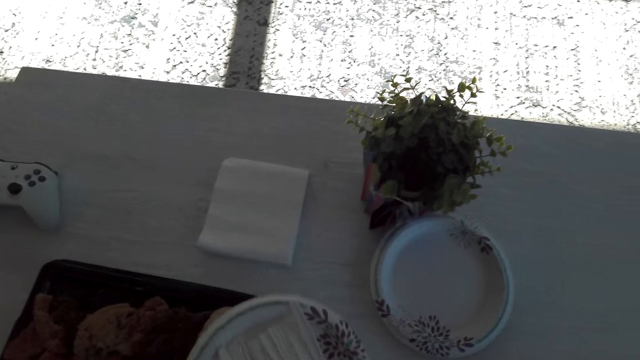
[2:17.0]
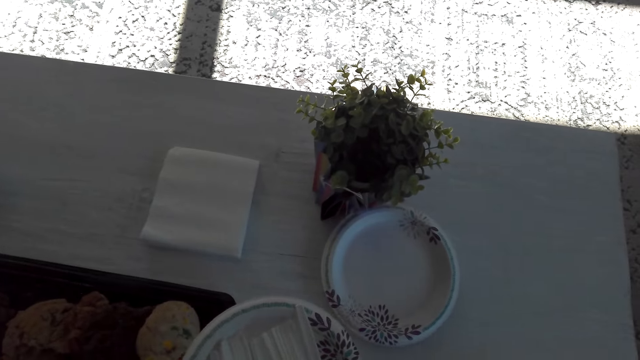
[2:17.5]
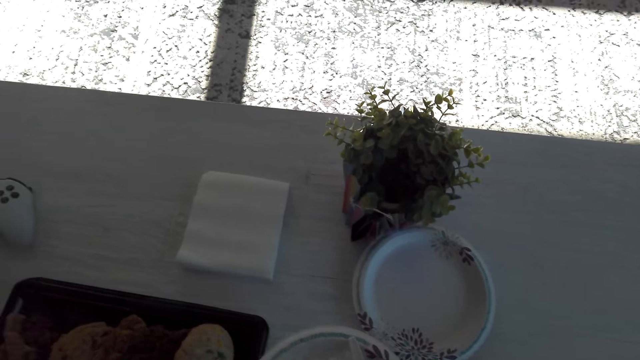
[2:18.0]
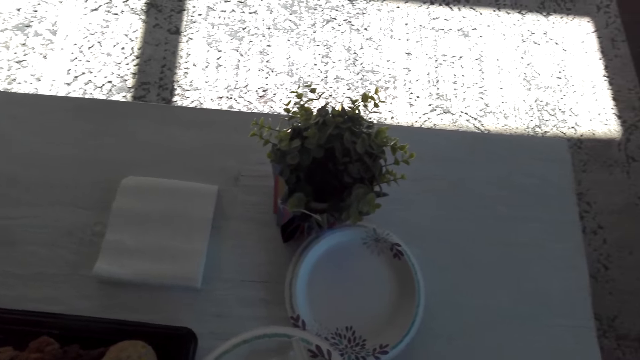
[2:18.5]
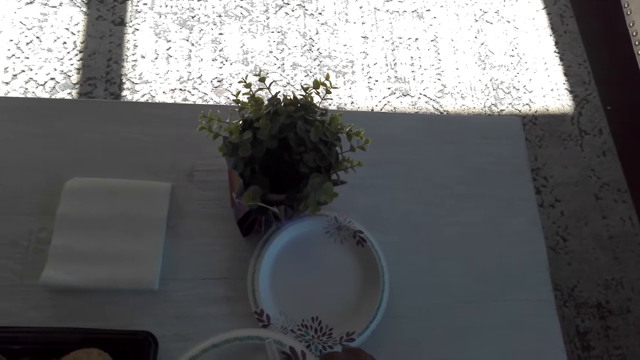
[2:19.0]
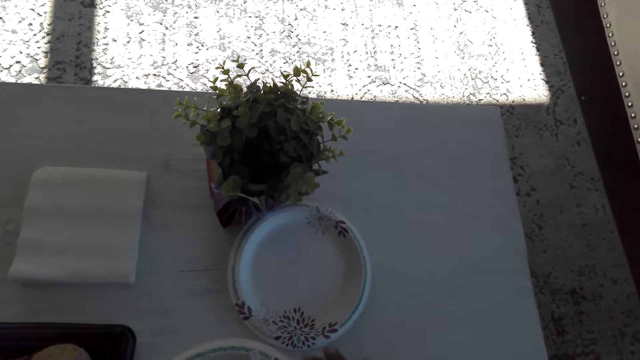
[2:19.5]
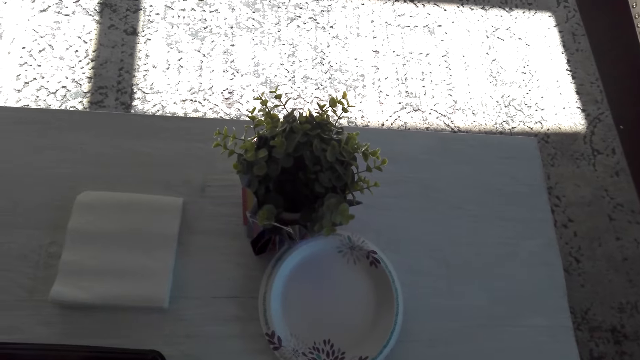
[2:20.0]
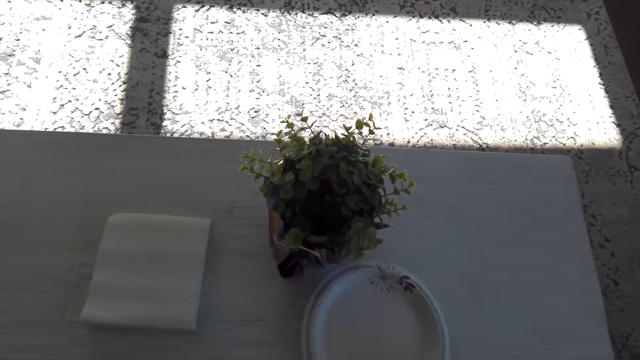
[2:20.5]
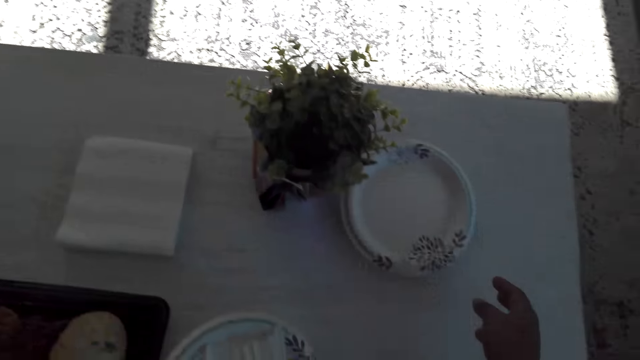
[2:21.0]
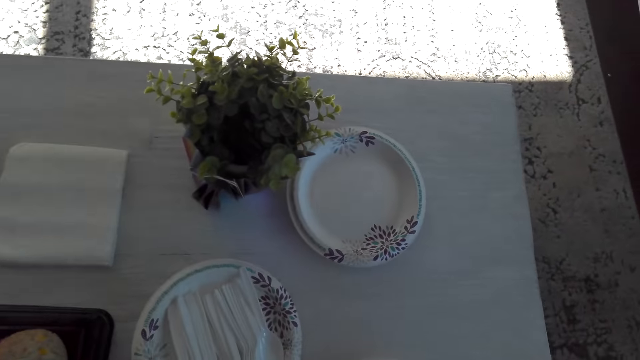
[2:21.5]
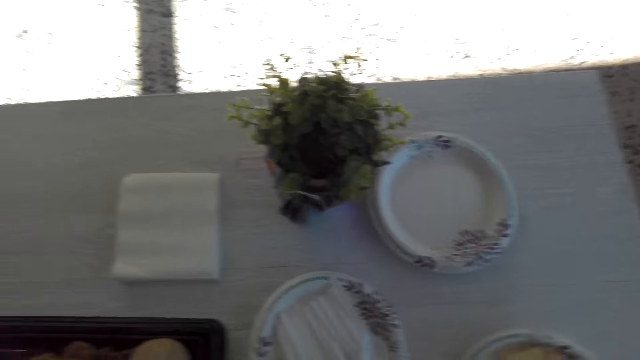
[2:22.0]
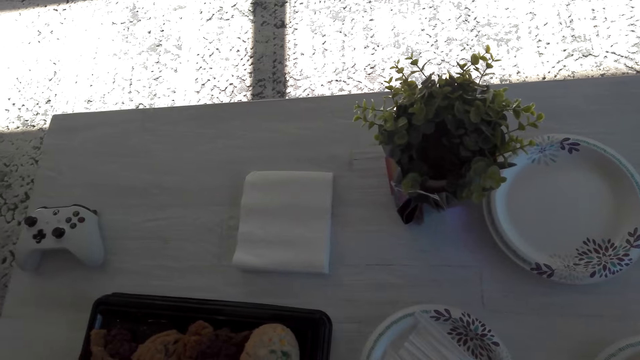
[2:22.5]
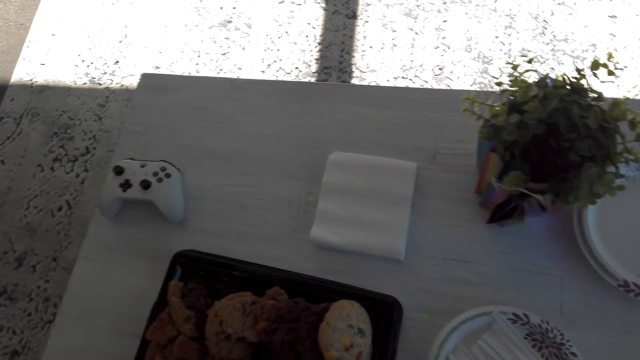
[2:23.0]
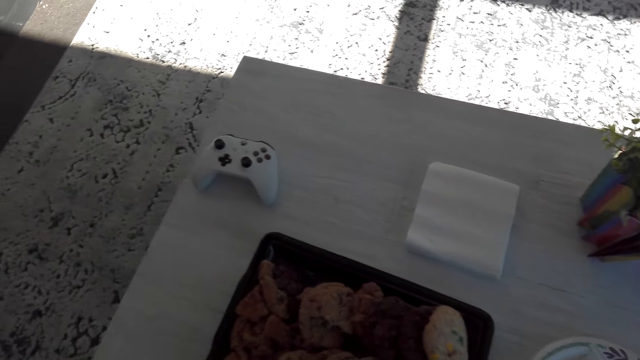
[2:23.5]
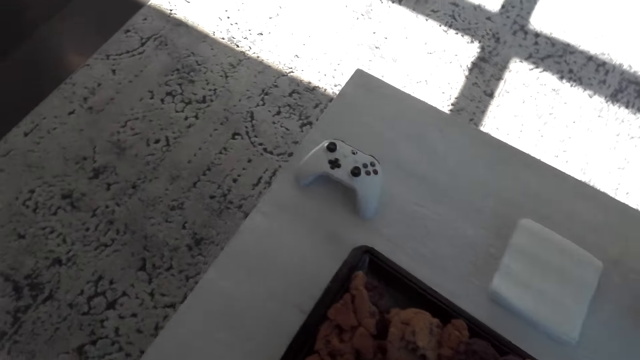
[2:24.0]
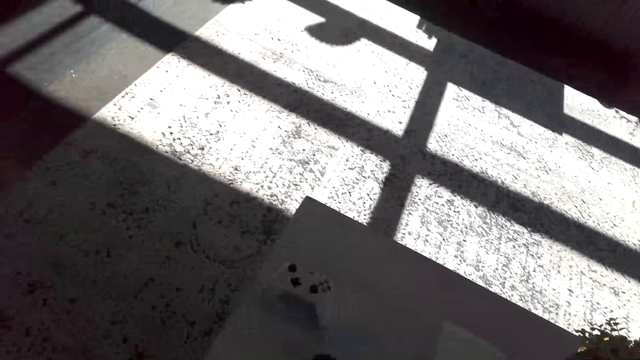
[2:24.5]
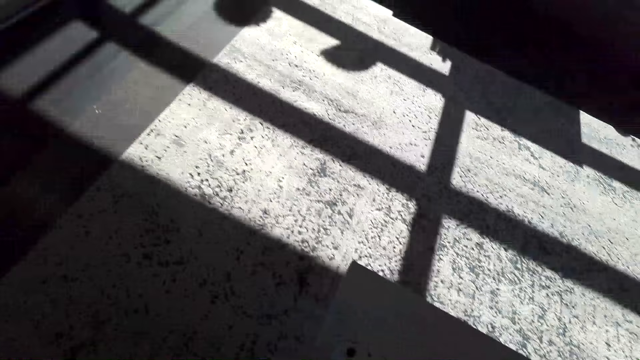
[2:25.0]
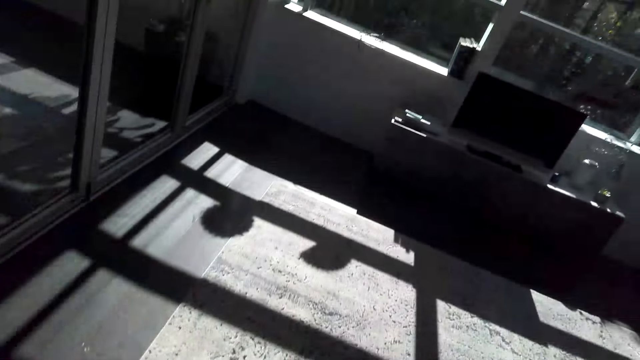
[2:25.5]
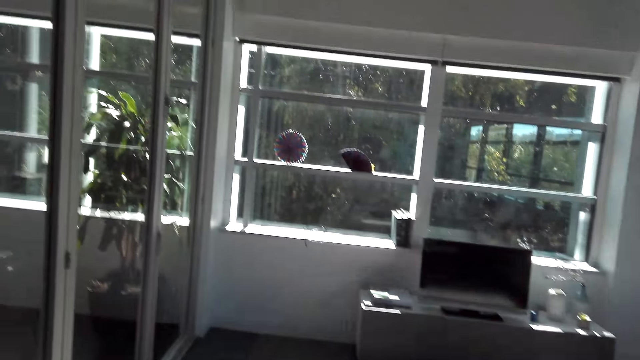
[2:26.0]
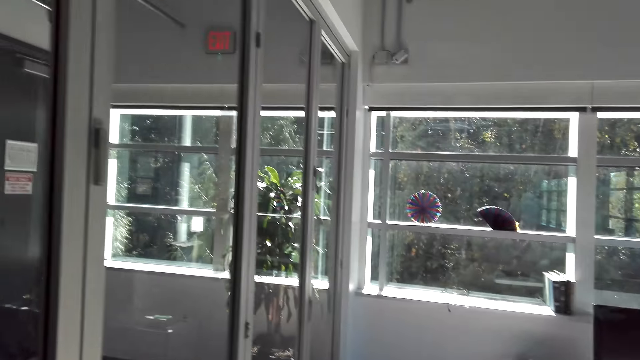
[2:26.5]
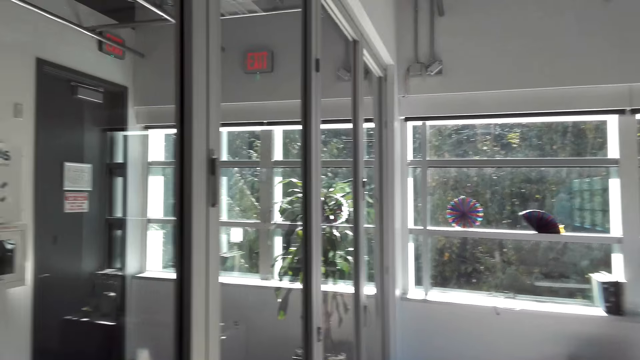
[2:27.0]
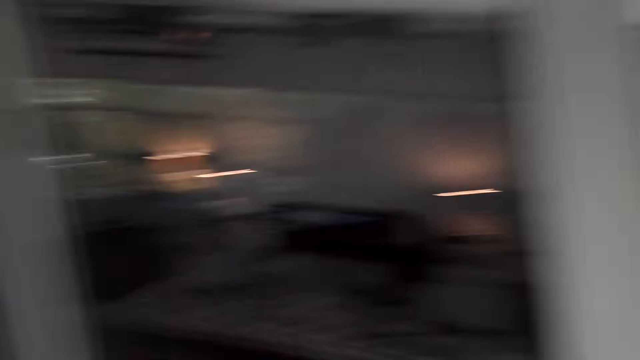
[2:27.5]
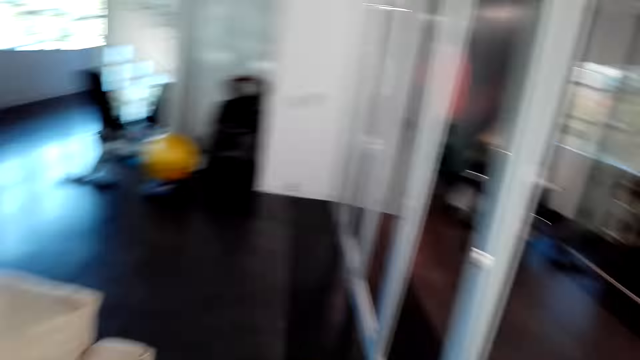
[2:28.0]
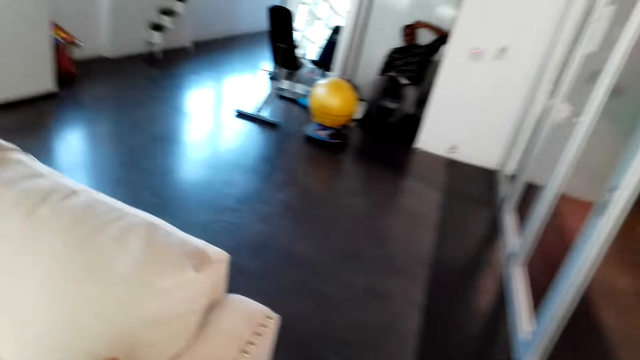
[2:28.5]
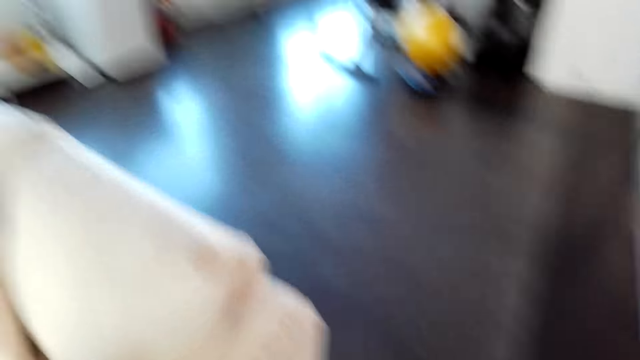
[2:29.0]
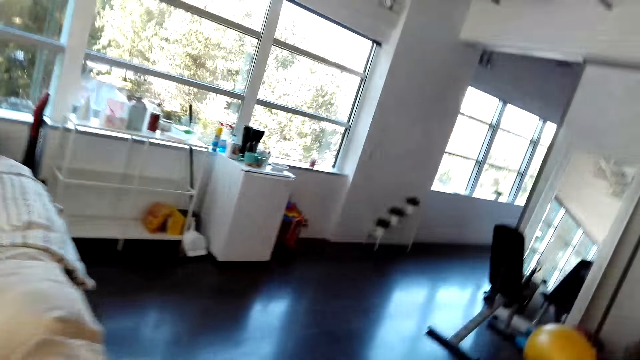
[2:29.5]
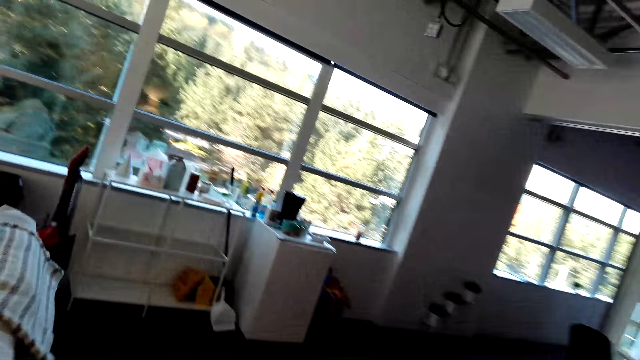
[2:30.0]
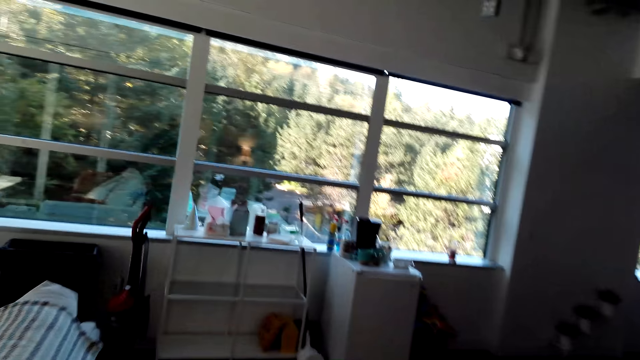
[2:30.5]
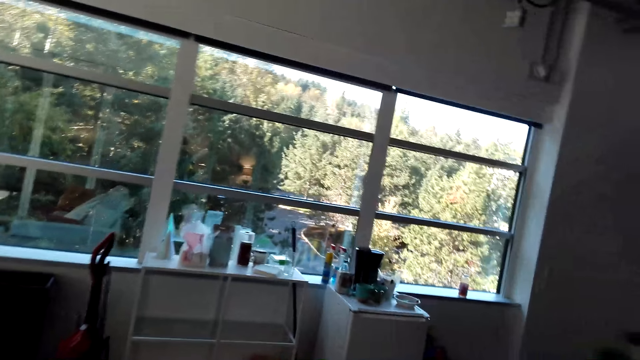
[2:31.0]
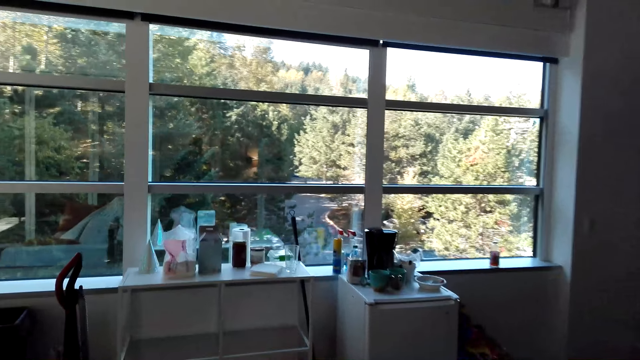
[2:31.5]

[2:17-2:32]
The camera wearer places the plate with spoons on a table. They put the plates from the table aside. They place the plate with spoons on the table. They look around the table. They walk around the house. They look around the room. They walk forward.

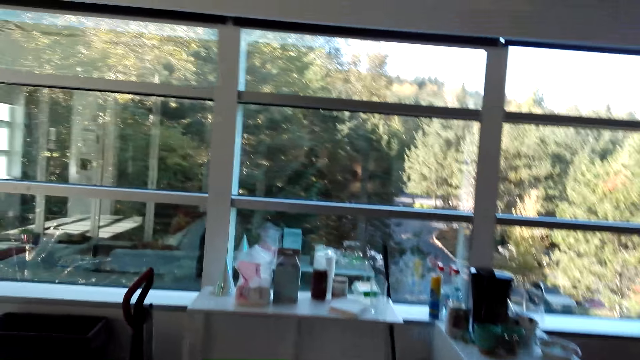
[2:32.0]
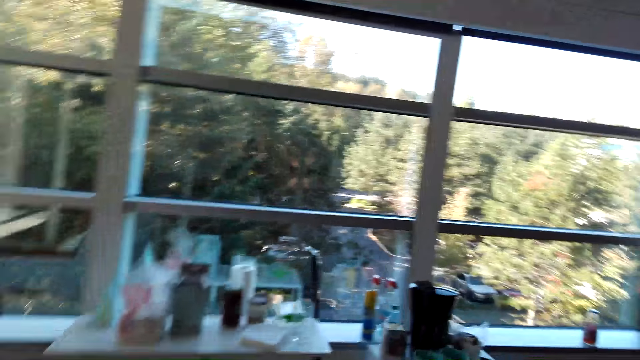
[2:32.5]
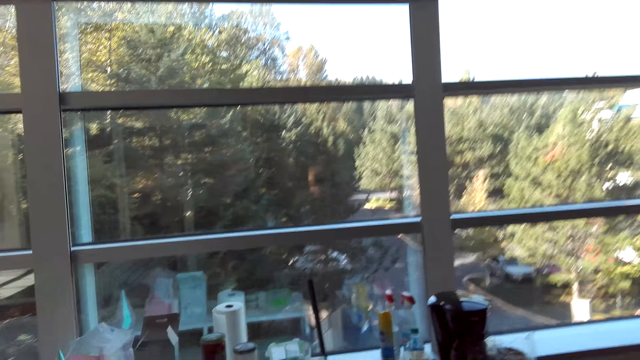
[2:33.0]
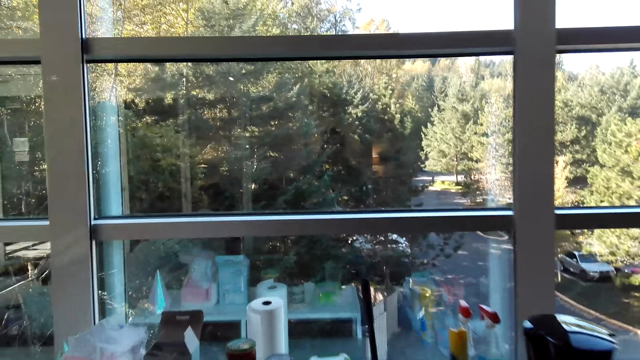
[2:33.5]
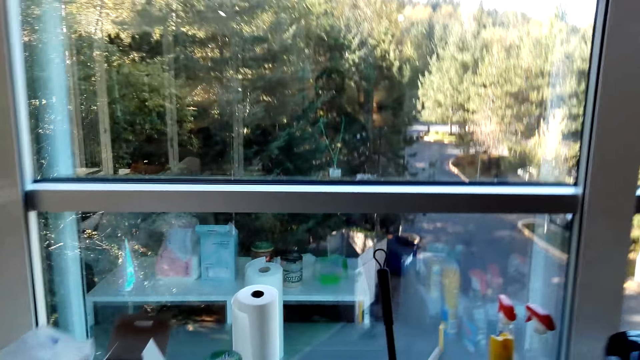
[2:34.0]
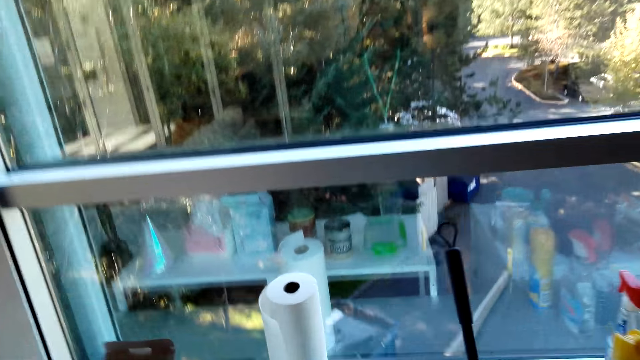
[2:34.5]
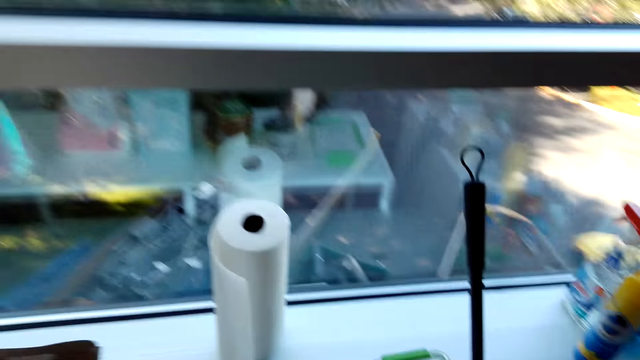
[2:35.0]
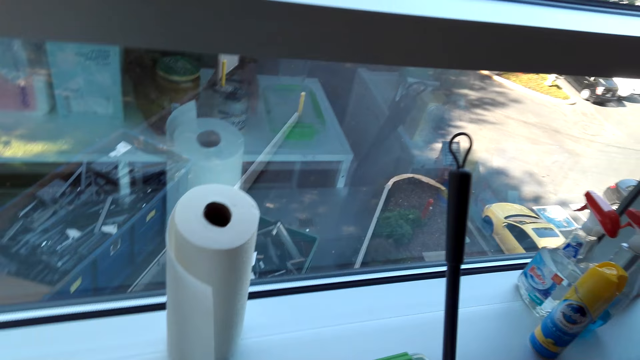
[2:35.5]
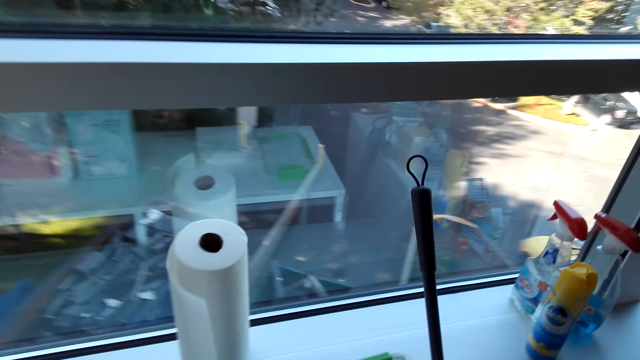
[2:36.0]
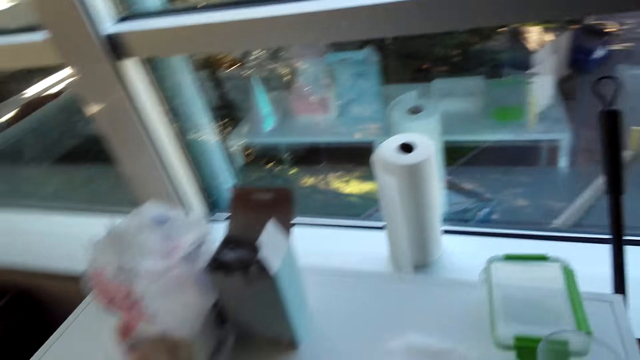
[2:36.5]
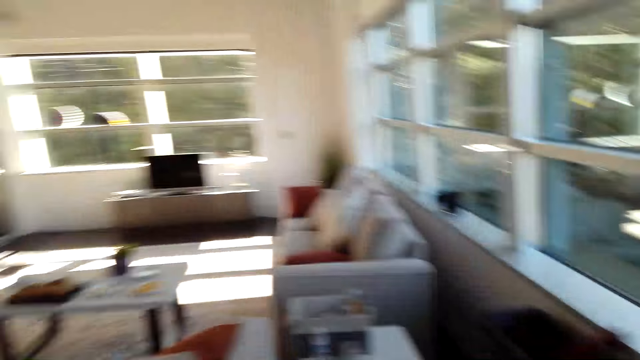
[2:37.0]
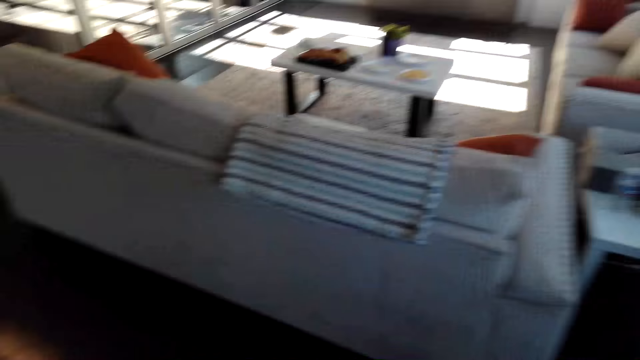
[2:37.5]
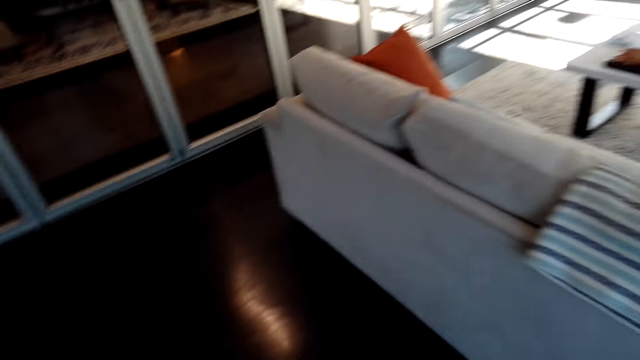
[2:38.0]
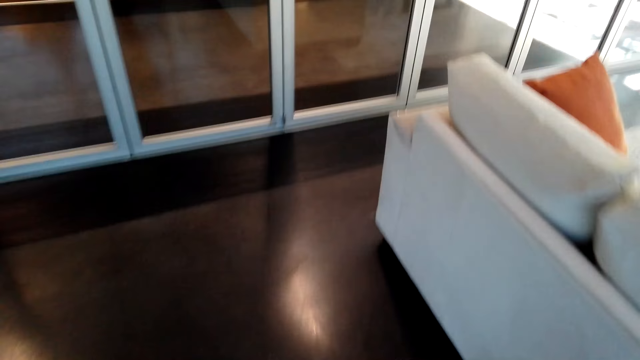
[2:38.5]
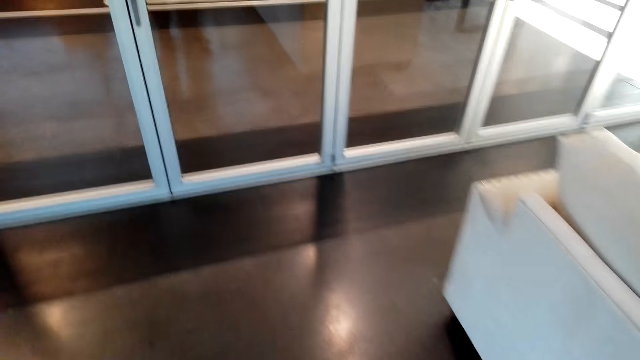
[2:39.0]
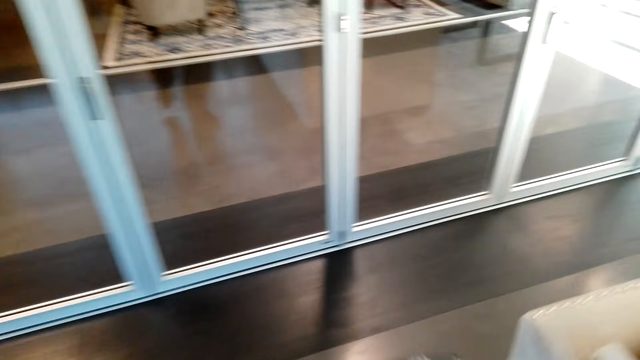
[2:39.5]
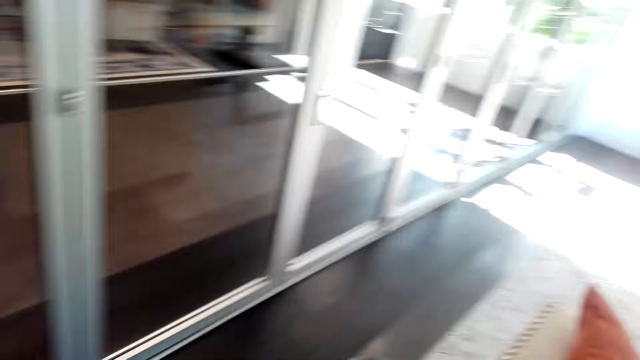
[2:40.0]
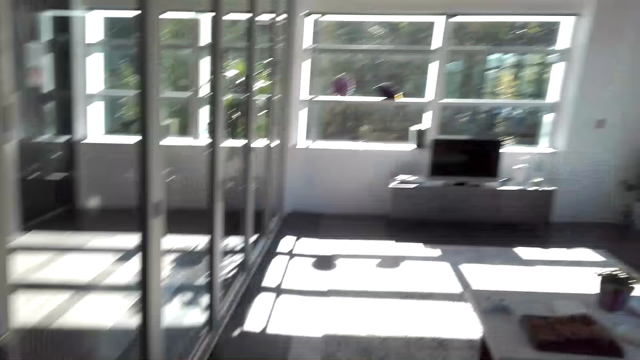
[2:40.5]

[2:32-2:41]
The camera wearer picks up something from the table. They stop at the window. They walk around the house.
